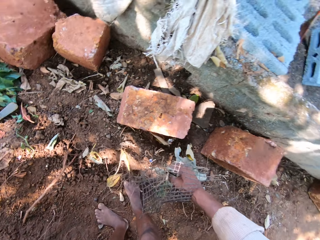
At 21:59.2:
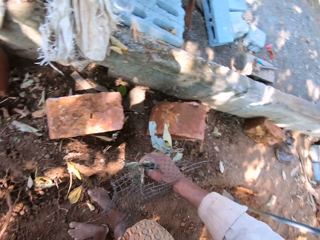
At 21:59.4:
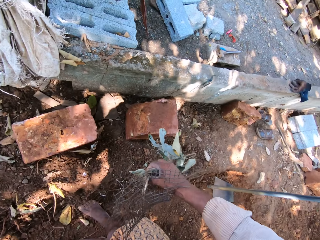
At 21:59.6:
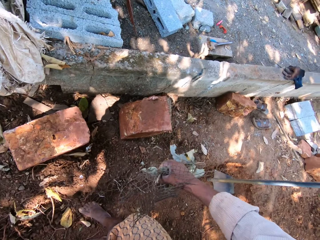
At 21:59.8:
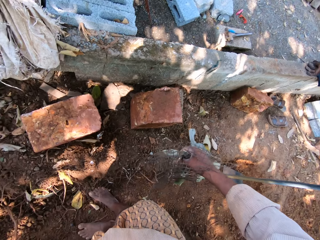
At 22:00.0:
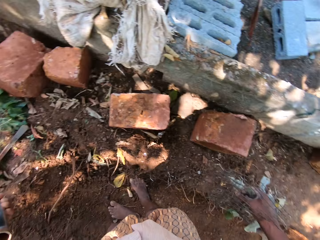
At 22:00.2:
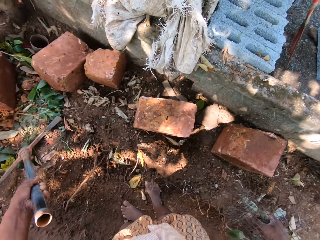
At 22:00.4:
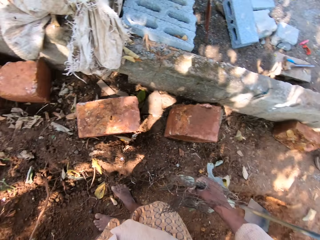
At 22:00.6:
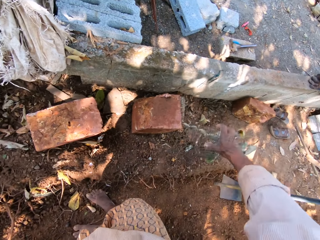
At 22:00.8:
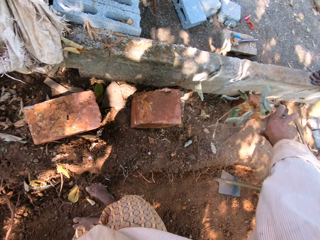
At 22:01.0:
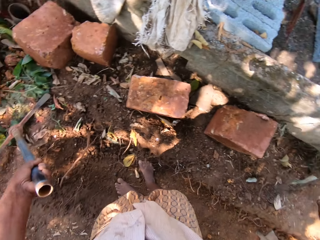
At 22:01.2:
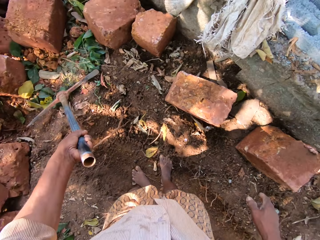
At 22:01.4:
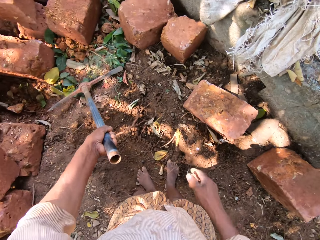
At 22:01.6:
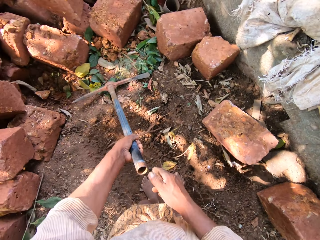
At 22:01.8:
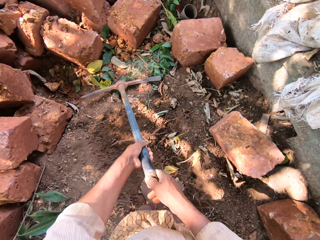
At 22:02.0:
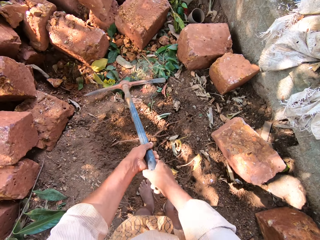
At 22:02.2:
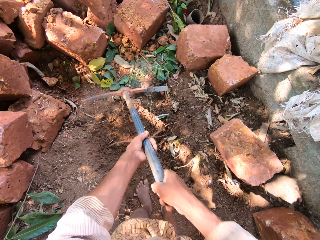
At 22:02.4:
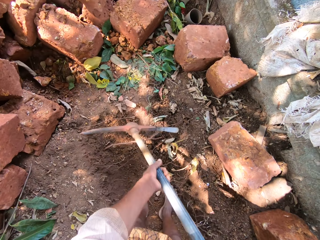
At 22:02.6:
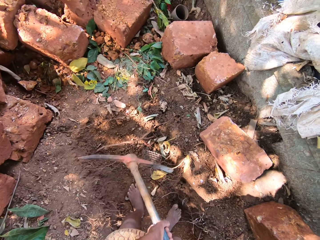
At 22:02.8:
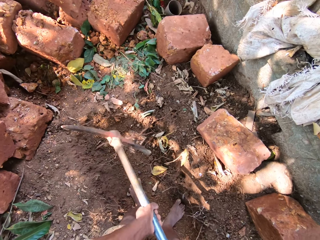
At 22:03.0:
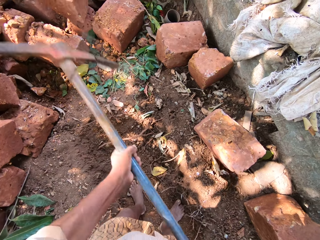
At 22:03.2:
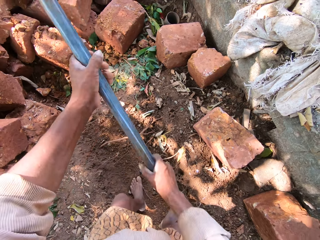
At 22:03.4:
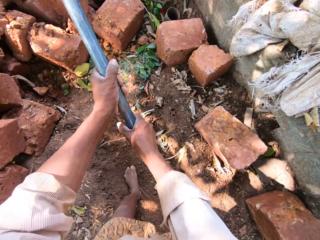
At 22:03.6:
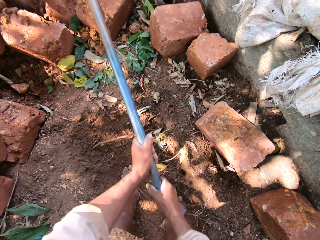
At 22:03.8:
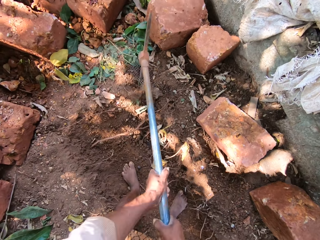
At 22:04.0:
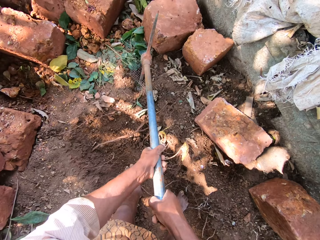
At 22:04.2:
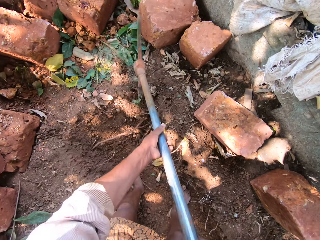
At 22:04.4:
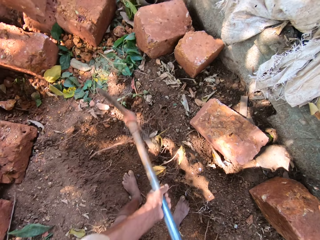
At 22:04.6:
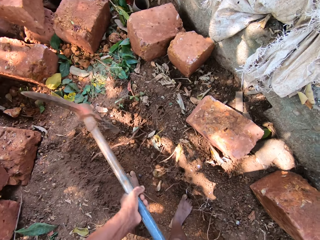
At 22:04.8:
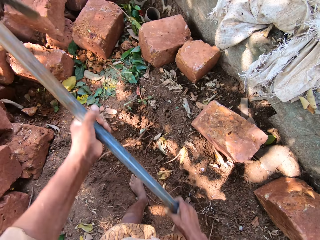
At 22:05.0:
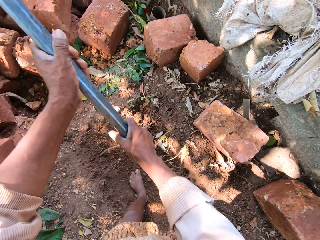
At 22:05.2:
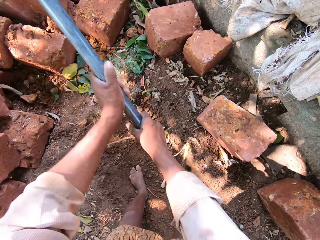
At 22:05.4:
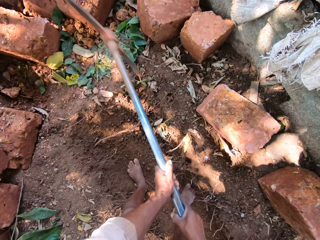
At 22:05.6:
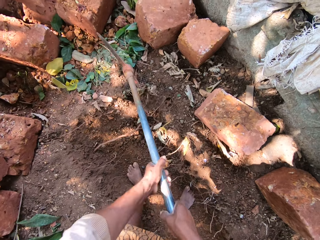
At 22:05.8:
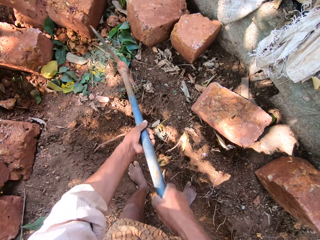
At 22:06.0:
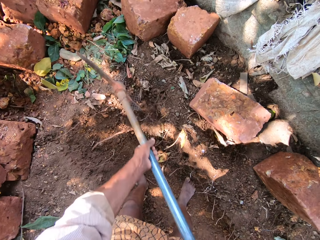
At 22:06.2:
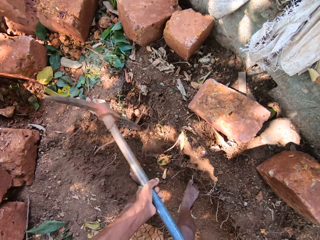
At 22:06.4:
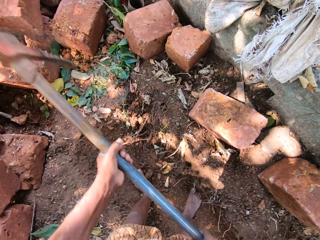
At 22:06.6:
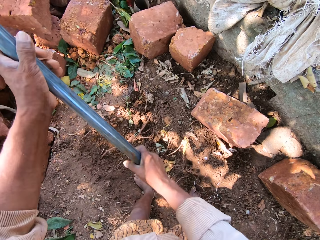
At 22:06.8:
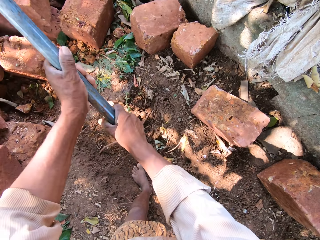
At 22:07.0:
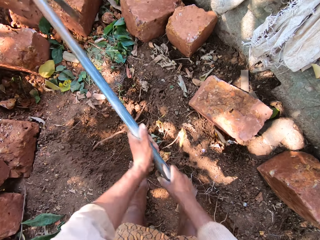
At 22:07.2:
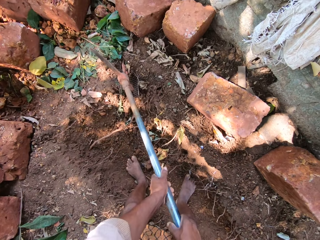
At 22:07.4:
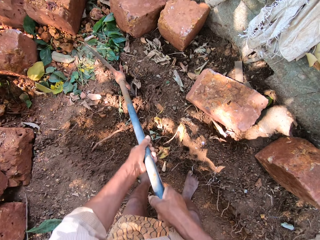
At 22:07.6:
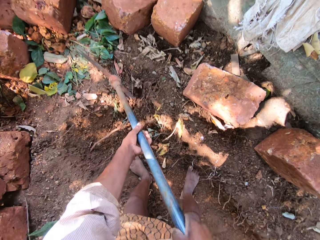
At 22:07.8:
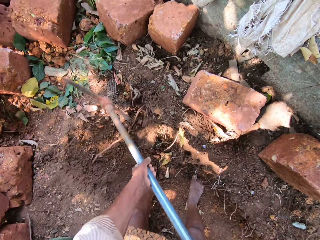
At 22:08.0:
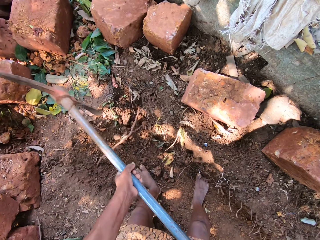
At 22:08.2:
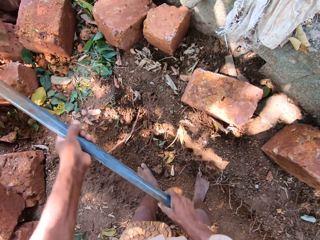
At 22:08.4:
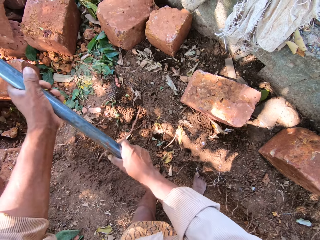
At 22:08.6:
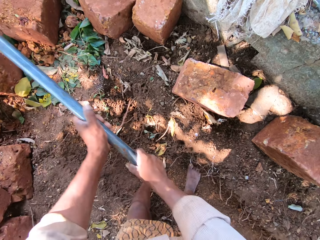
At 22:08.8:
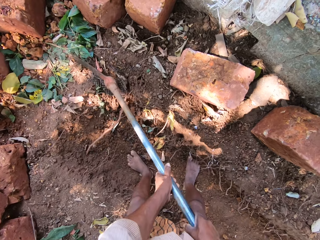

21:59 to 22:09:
The camera wearer drops the leaves in his right hand on the ground. He holds the pick axe with both hands. He digs the ground with the pick axe in both hands.

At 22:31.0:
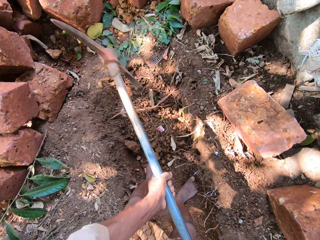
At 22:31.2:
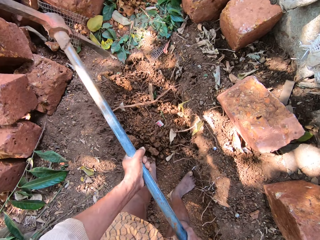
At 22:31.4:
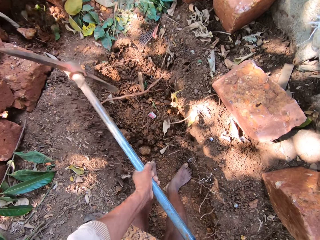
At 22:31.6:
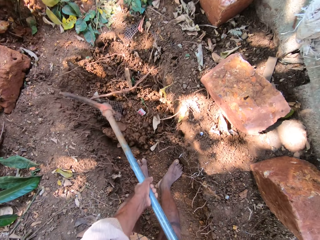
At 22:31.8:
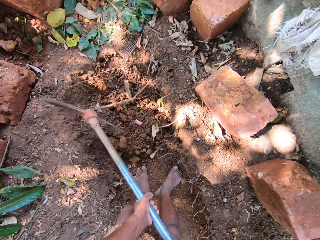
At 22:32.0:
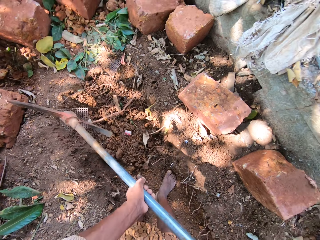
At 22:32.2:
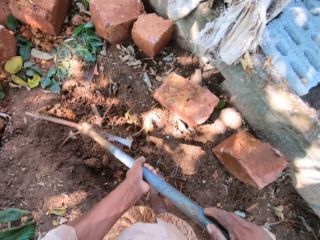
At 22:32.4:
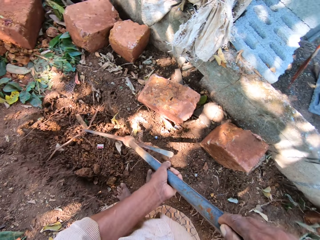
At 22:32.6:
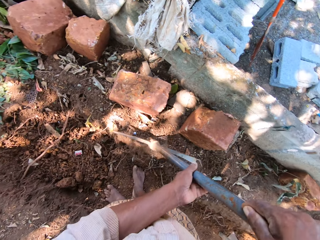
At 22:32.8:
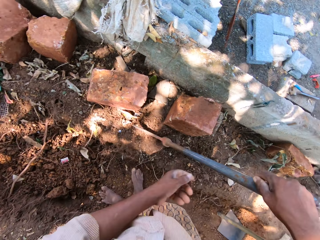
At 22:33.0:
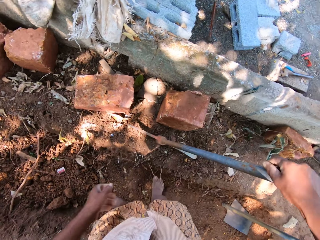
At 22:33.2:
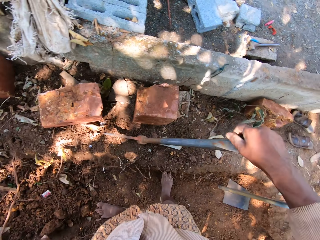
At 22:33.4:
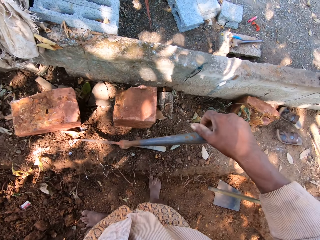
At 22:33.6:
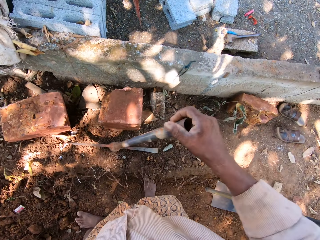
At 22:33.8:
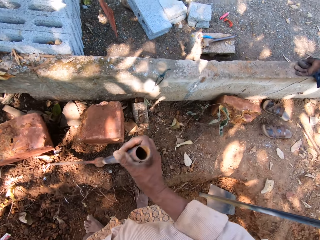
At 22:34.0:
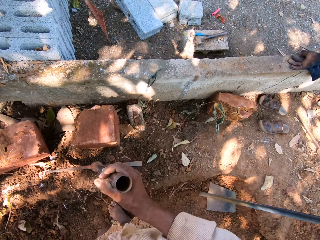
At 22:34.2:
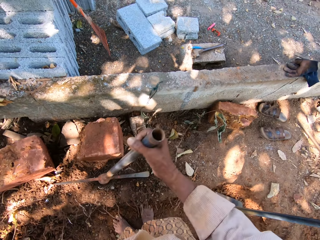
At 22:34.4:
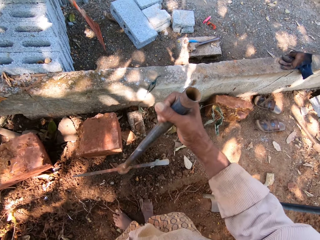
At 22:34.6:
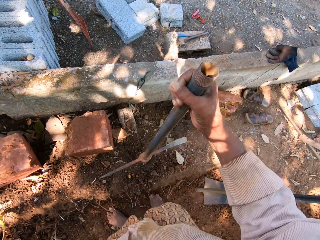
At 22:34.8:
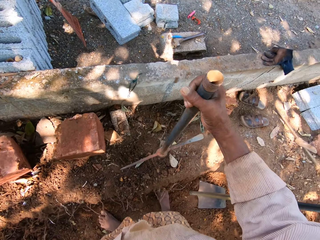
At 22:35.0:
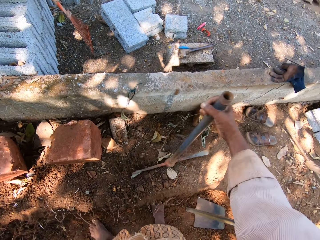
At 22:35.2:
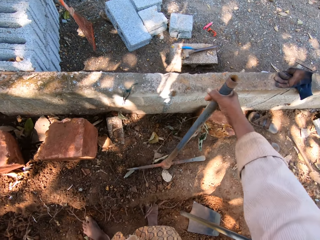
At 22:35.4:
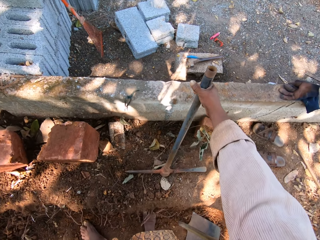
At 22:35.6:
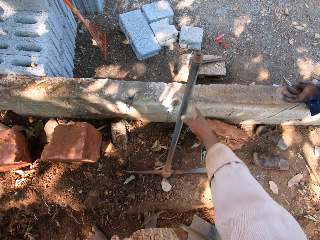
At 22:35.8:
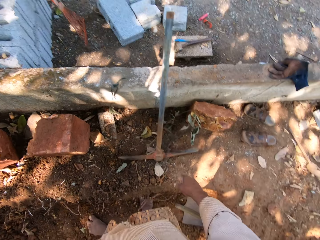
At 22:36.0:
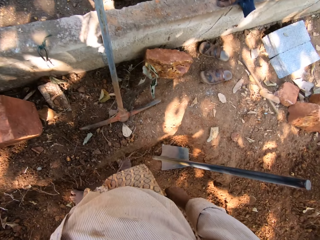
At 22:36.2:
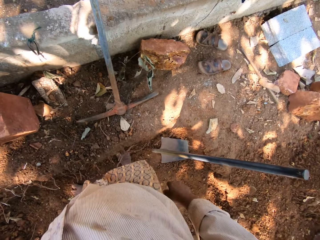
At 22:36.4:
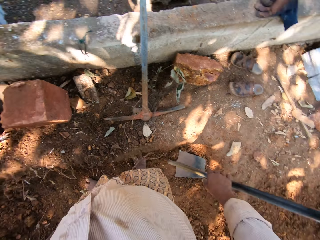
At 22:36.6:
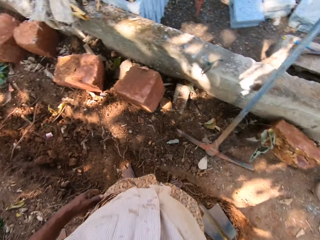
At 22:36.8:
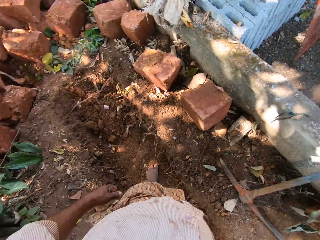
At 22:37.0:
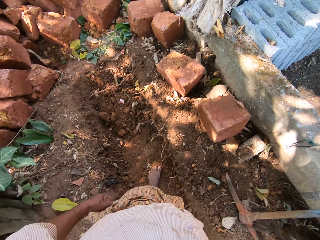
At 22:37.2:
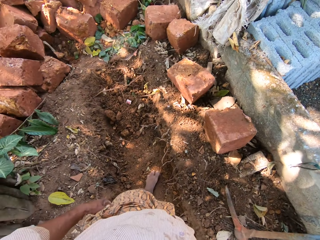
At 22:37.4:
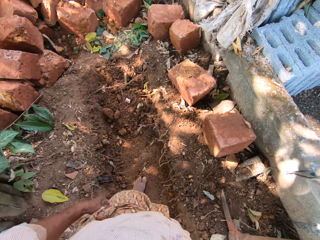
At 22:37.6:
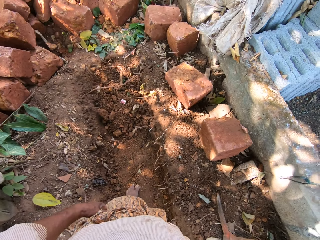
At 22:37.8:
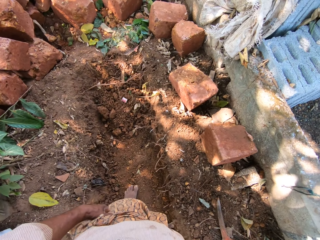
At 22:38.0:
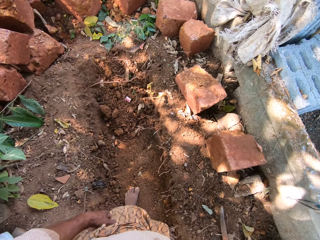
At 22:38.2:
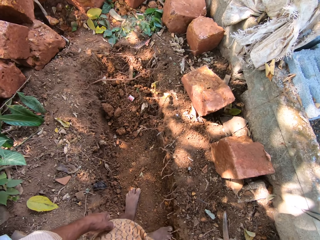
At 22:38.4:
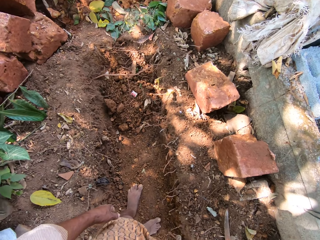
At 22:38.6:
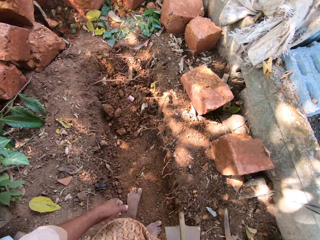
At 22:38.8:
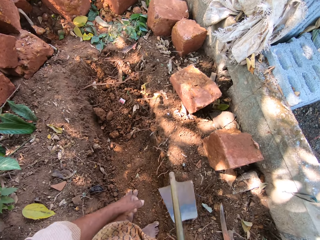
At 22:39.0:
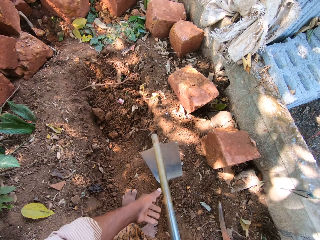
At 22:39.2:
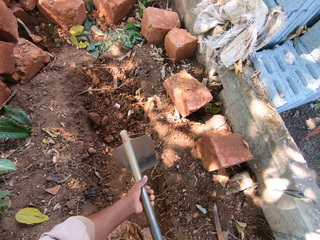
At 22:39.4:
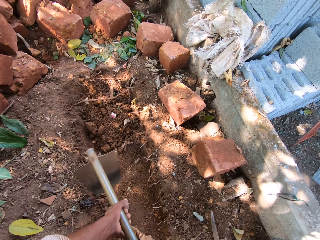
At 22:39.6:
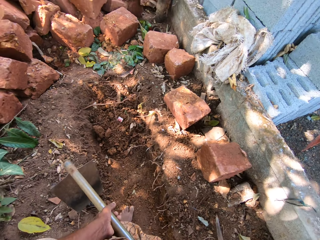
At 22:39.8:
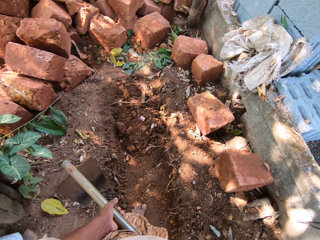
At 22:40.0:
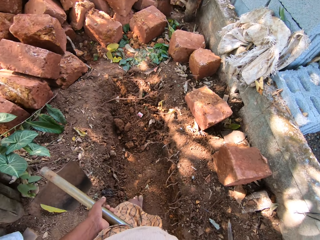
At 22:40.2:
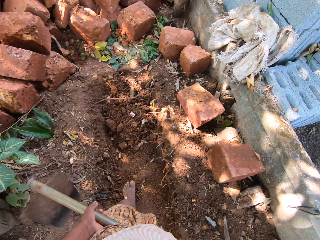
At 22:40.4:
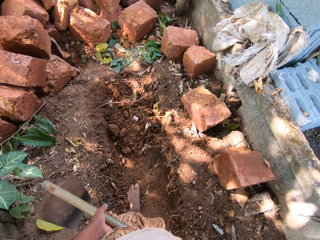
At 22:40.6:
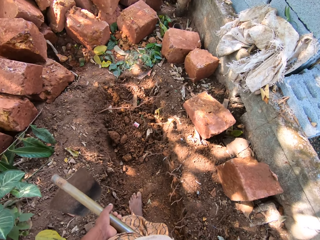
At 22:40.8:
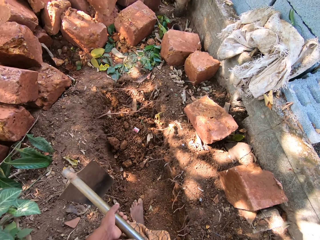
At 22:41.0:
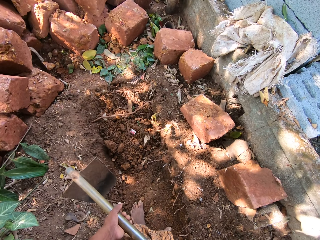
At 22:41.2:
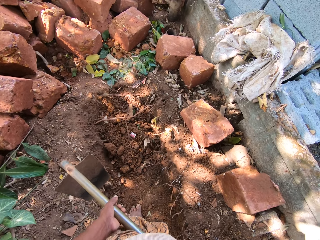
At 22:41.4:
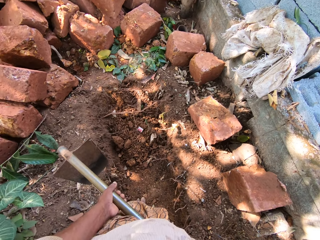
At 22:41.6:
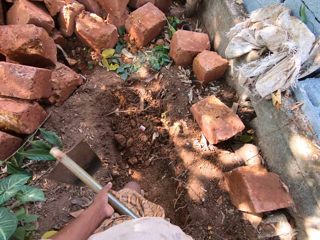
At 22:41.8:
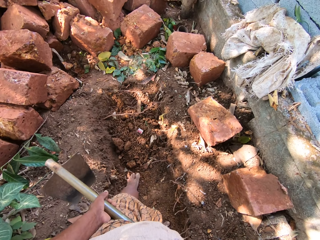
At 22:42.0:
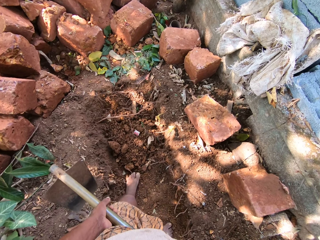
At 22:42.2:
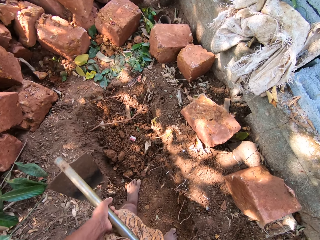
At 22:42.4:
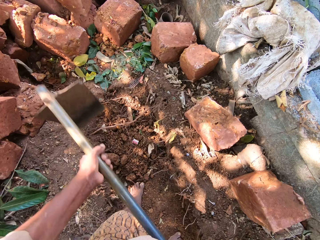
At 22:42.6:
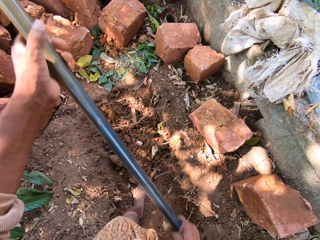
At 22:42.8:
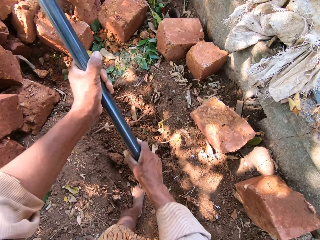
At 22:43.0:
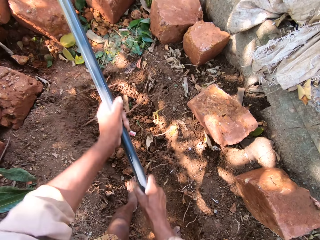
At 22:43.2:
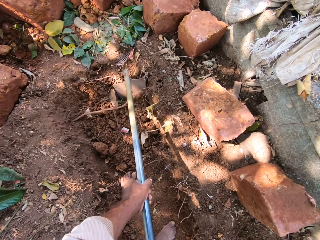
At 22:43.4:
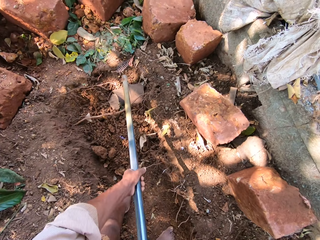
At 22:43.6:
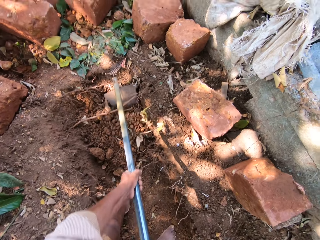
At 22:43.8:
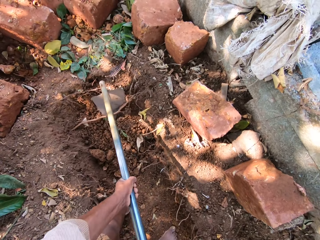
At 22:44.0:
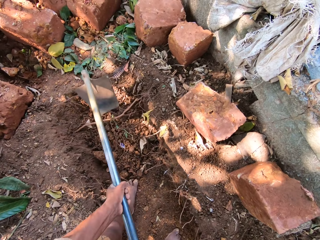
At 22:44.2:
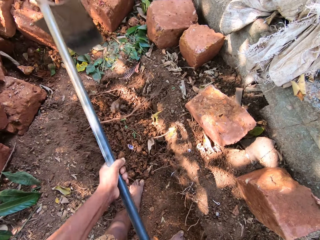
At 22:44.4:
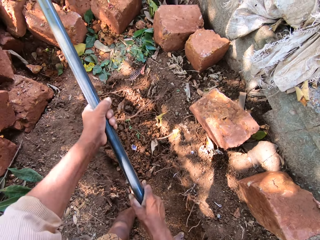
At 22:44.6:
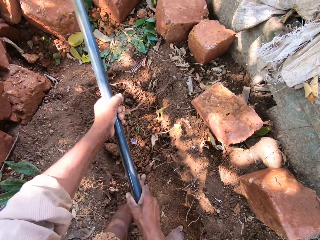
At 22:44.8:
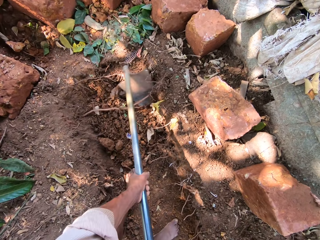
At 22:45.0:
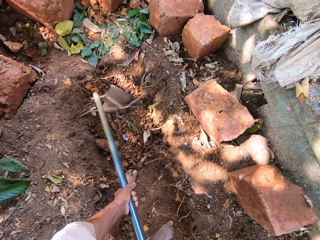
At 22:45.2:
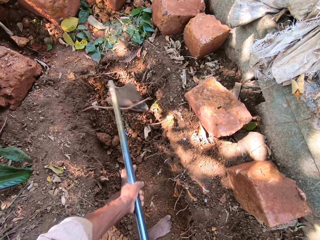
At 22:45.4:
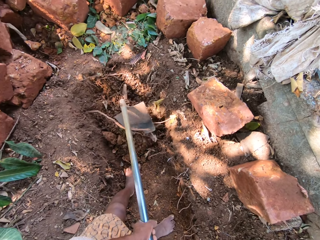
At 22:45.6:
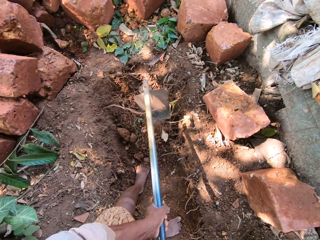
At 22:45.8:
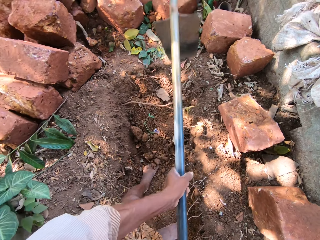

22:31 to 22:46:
The camera wearer holds a hoe. He places the pick axe in his right hand on the ground. He drops the pick axe in his right hand on the ground. He puts the hoe against a wall. He turns around. He picks the hoe on the ground with his right hand. He holds the hoe with both hands. He walks around. He digs sand with the hoe in both hands.
